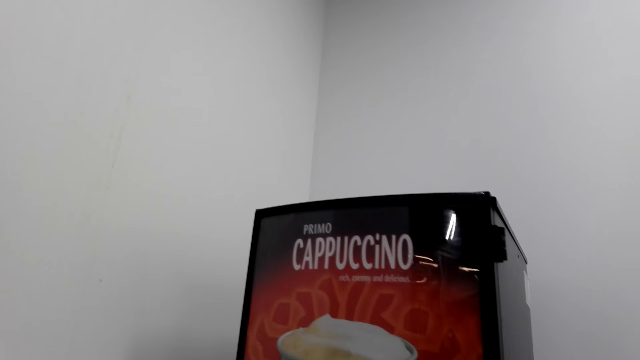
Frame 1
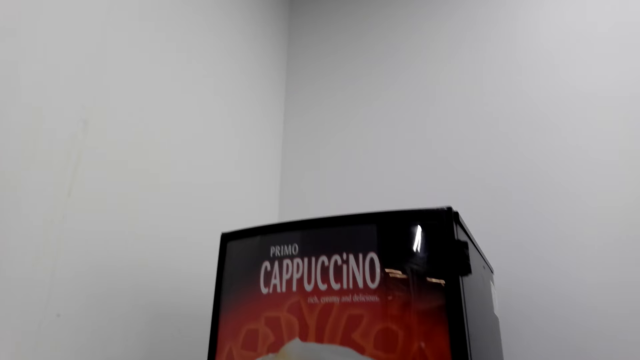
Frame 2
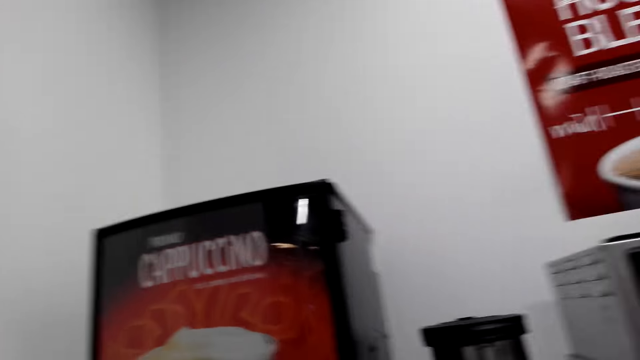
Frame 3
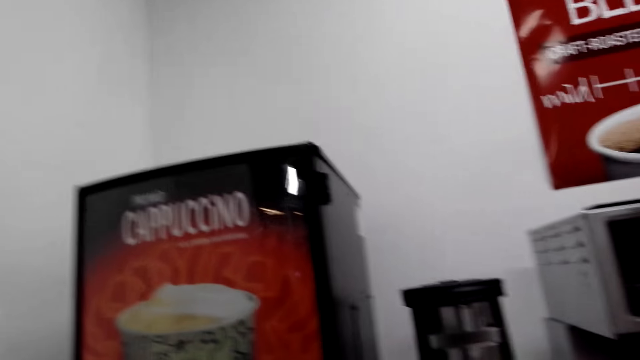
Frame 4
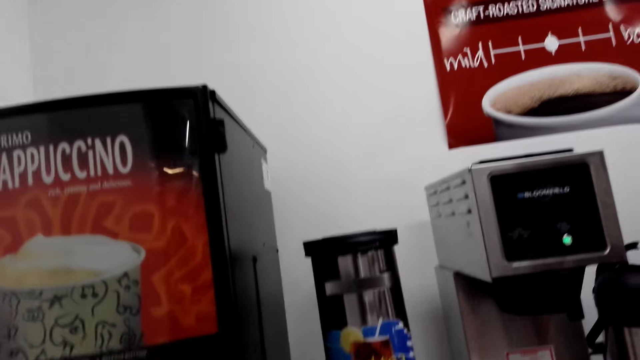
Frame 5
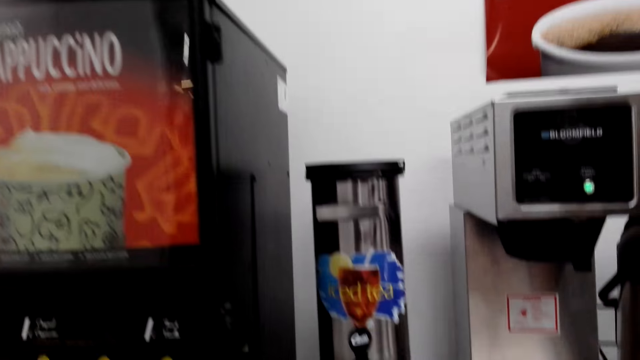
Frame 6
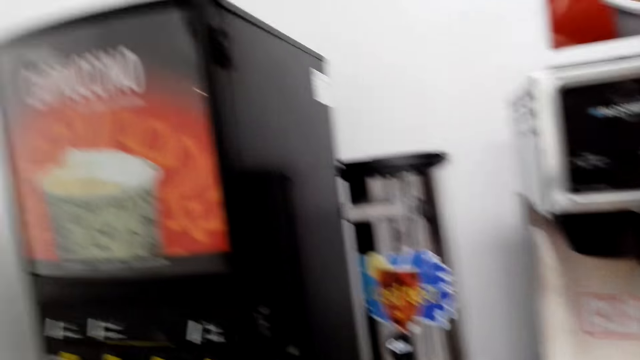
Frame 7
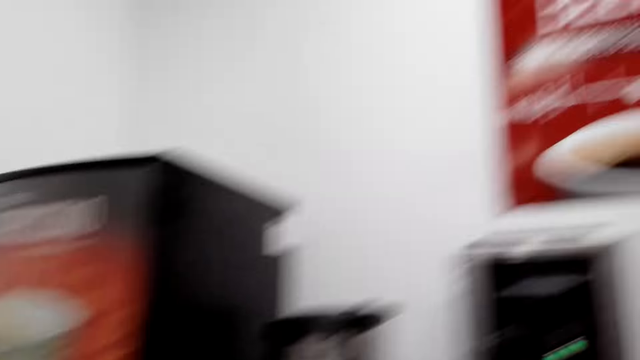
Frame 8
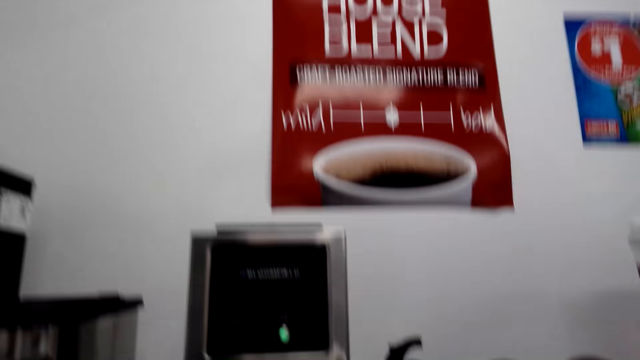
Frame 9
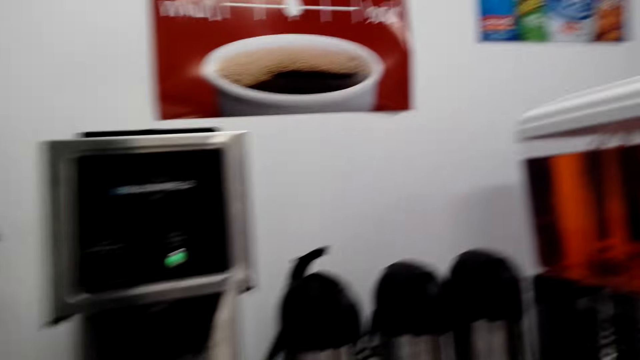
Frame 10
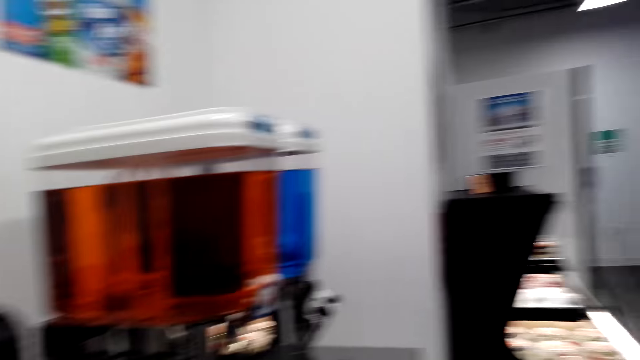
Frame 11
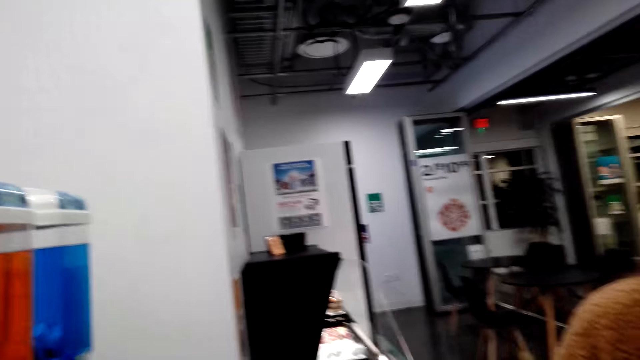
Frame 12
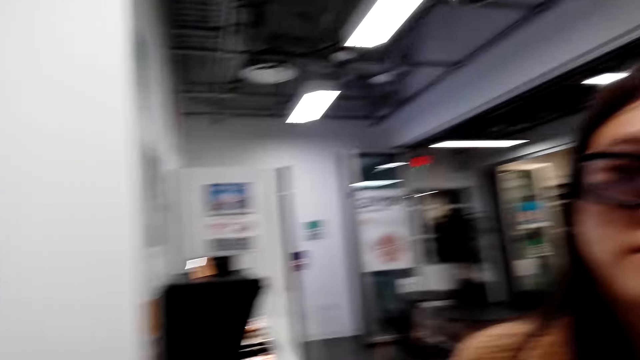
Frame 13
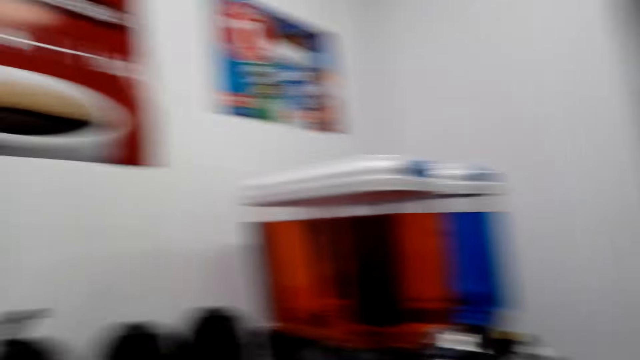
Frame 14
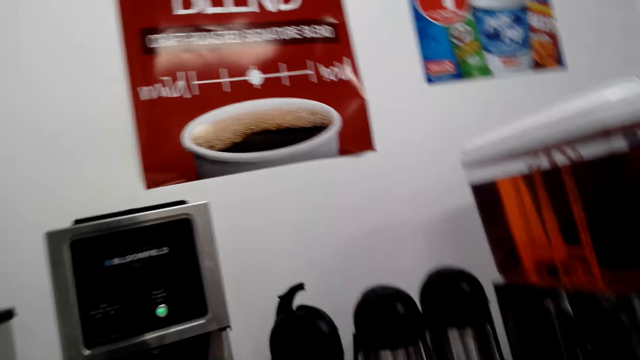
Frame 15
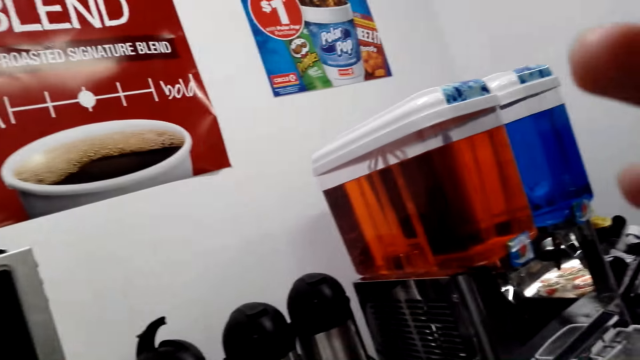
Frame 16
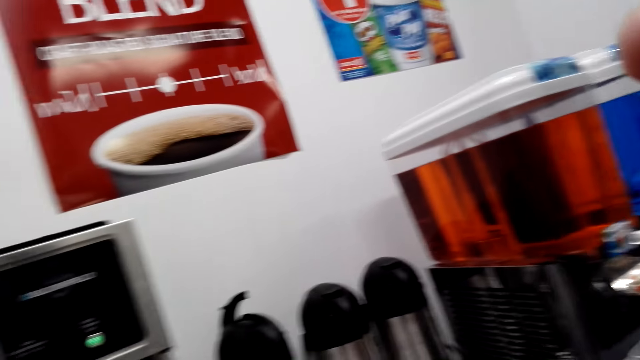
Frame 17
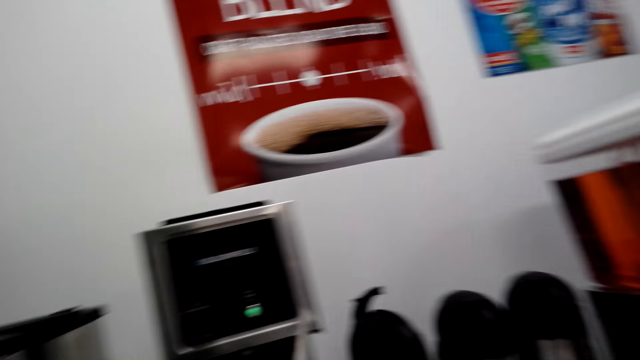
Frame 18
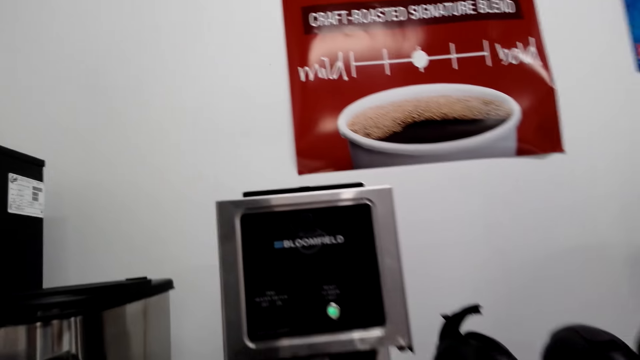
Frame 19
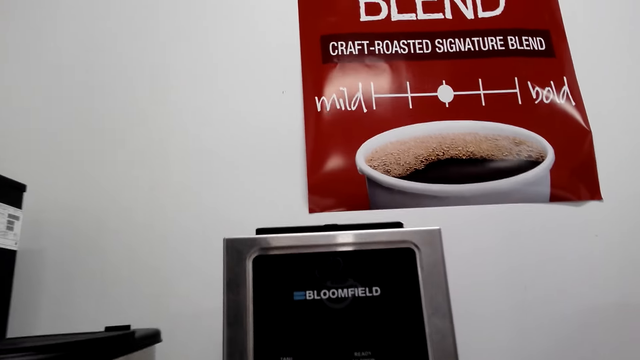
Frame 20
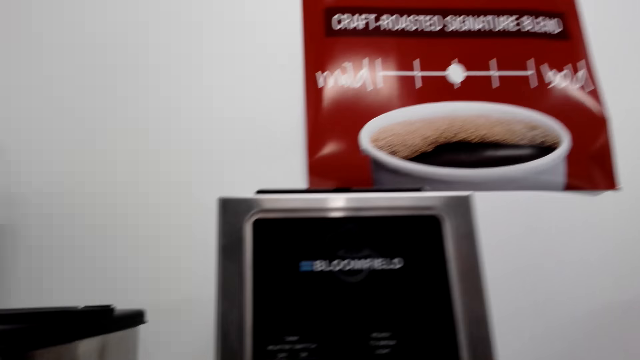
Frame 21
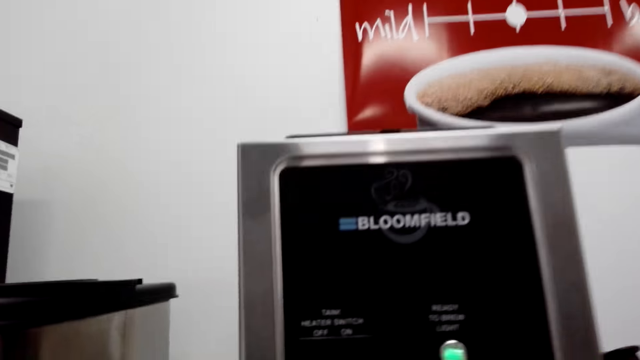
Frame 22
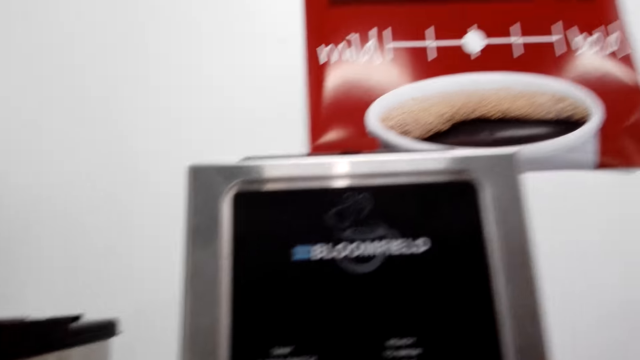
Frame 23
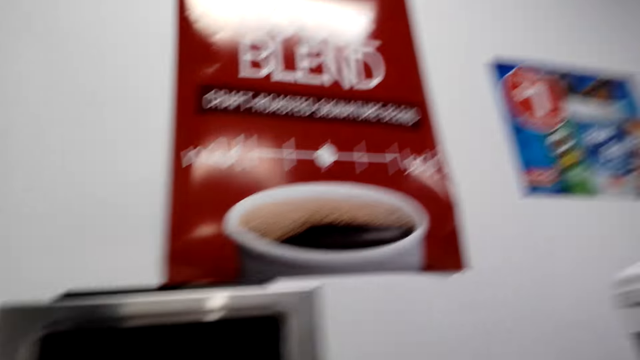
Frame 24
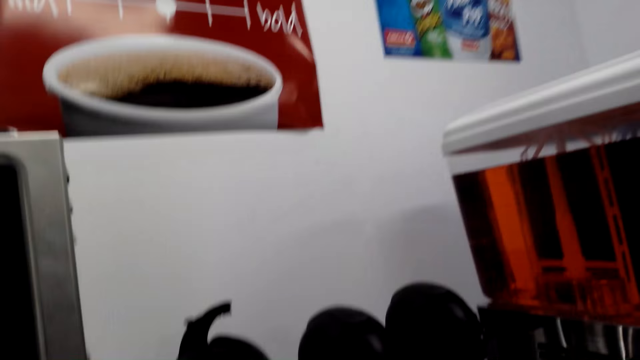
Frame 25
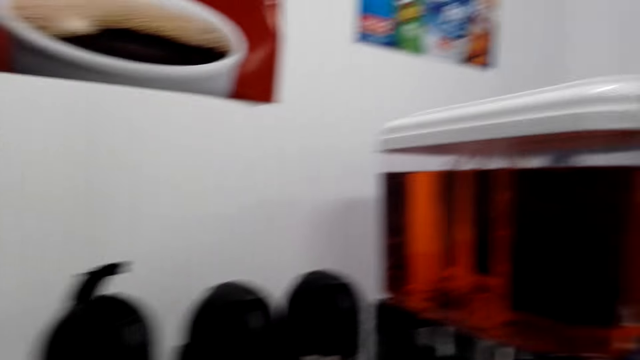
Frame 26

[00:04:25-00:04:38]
The camera wearer dialogues with a woman. They look around the coffee machine. They dialogue with the woman. They look around the drinks.

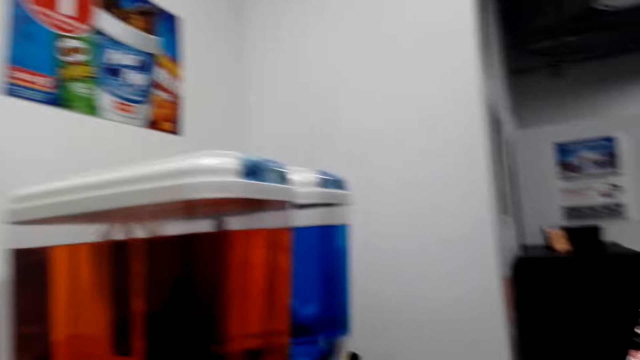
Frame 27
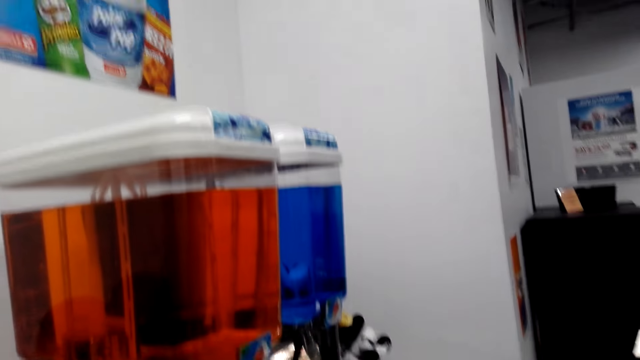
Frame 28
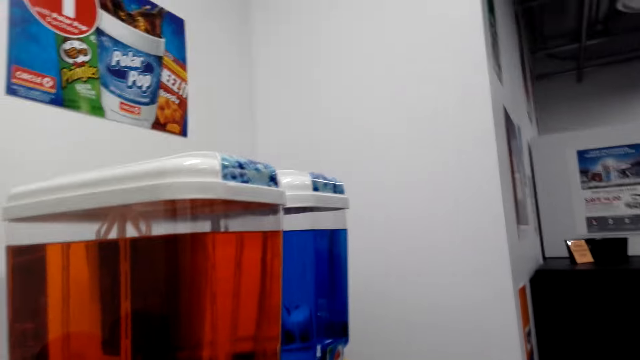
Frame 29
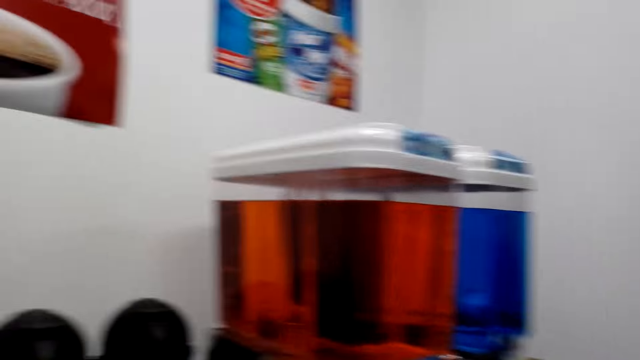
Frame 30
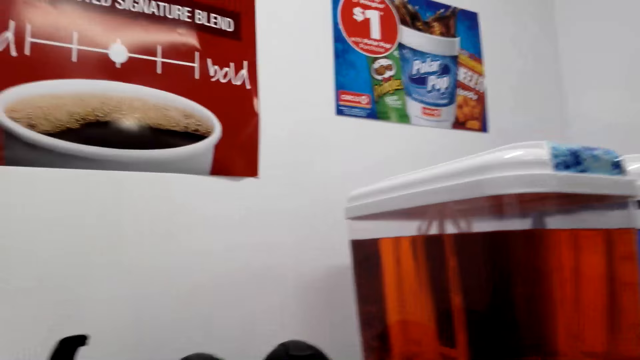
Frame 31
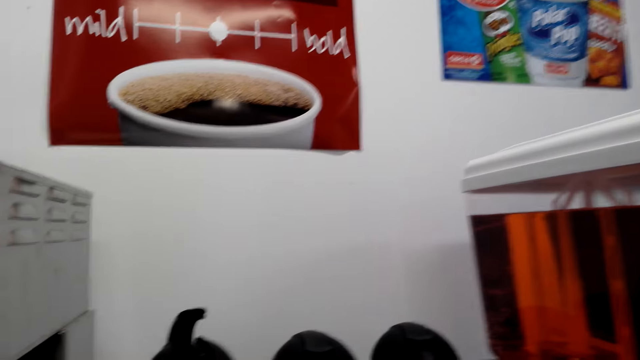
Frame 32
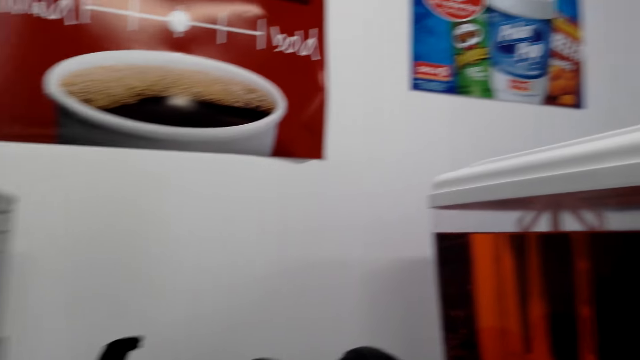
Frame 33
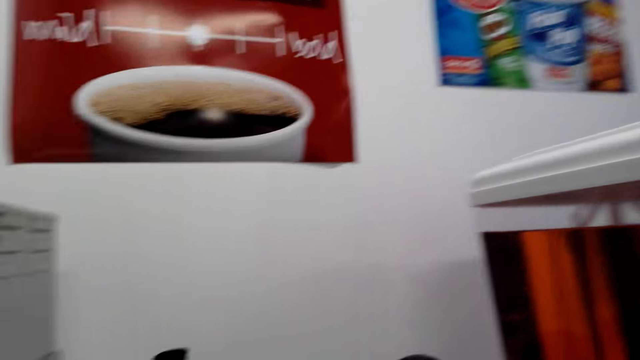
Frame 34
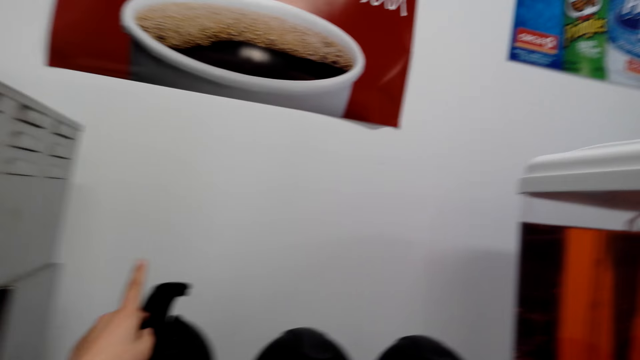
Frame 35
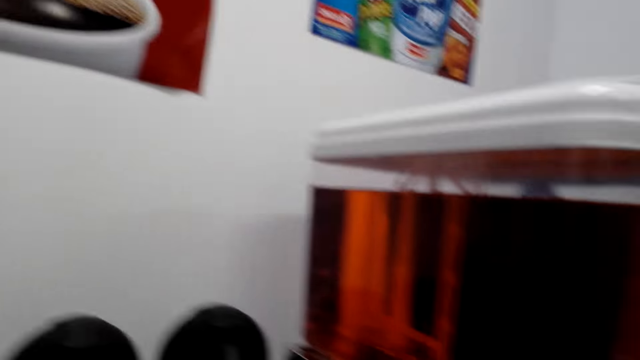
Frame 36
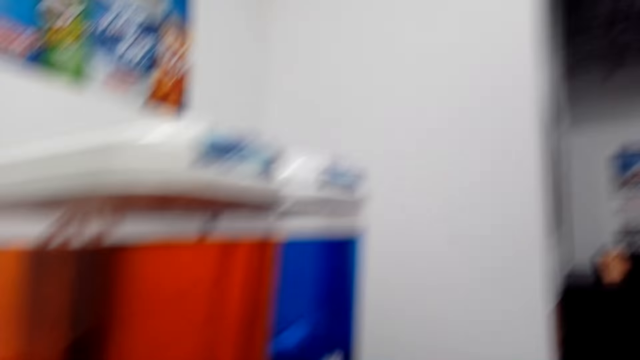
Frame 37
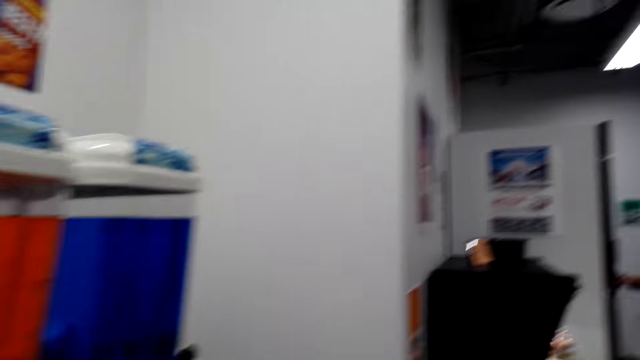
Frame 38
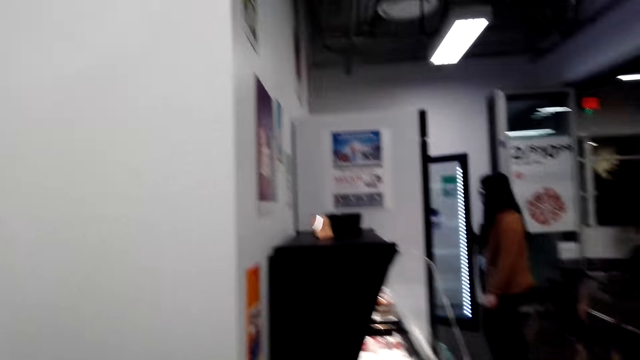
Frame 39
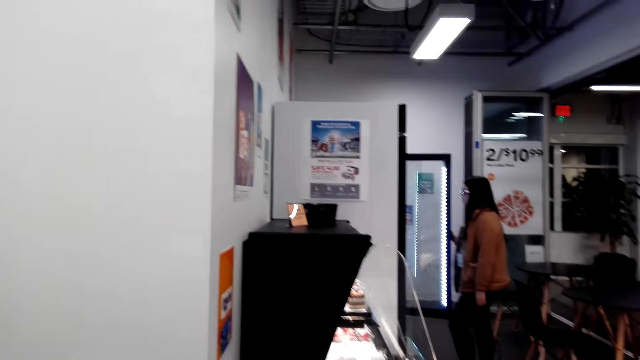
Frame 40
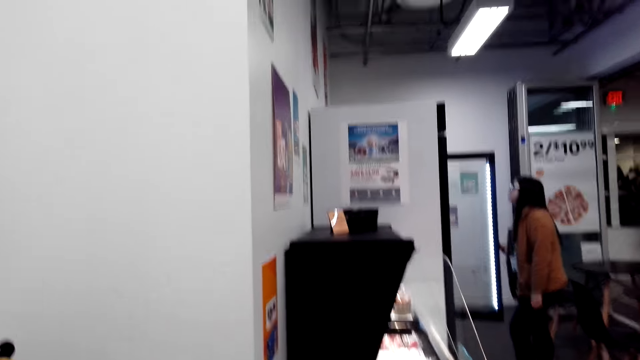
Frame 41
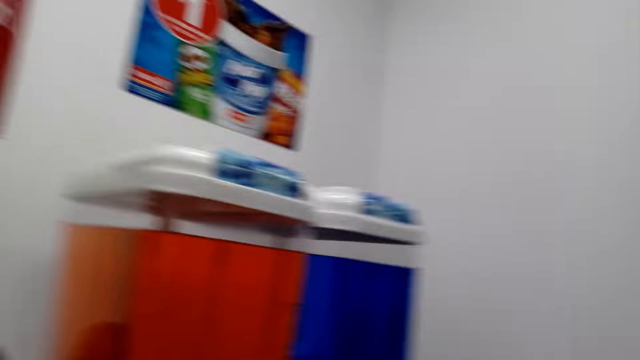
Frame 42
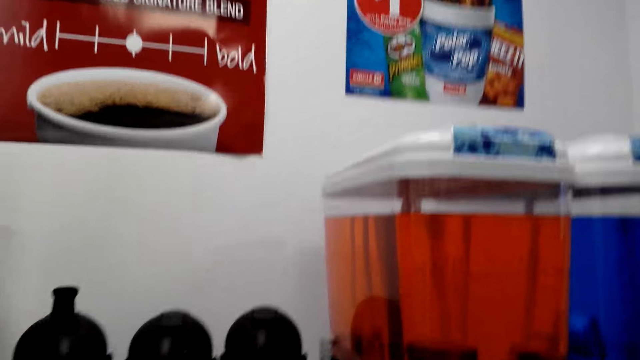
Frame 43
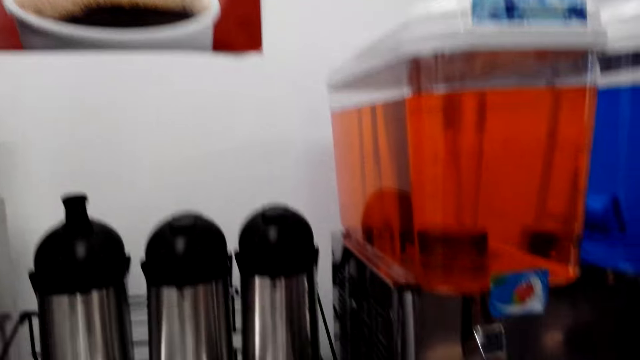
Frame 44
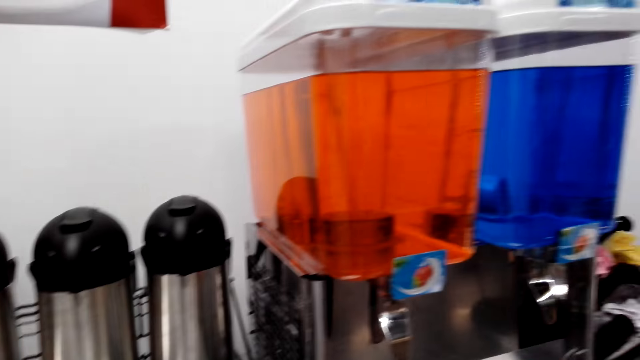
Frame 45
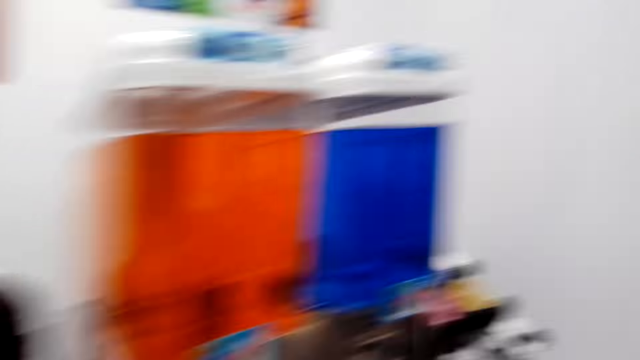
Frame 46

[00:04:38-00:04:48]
The camera wearer dialogues with a woman. The woman moves around. The camera wearer looks around the store. The woman opens the fridge.
